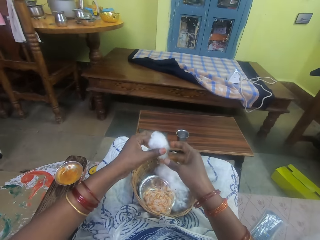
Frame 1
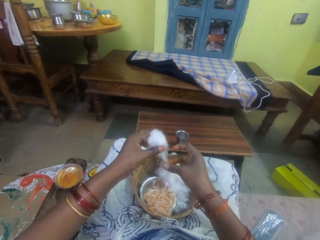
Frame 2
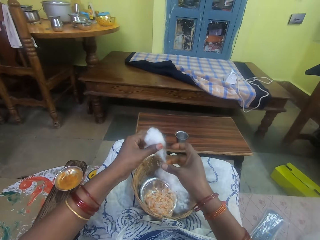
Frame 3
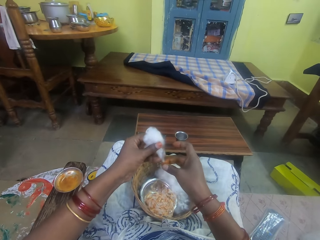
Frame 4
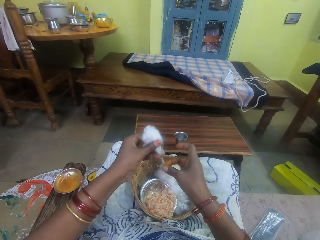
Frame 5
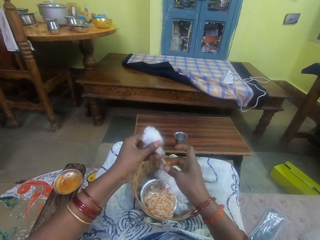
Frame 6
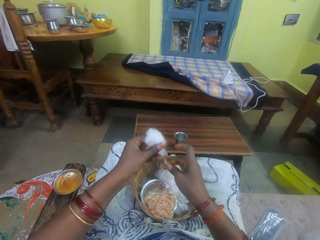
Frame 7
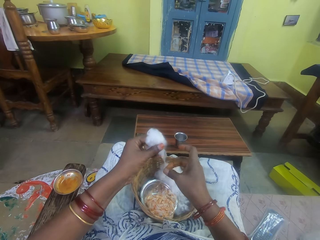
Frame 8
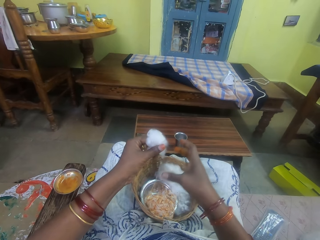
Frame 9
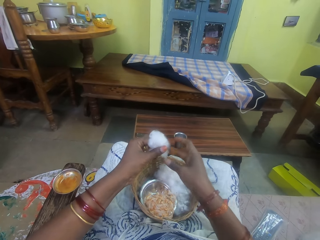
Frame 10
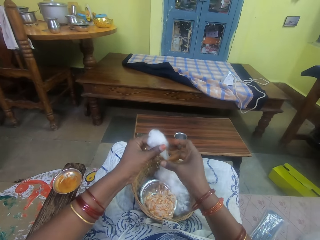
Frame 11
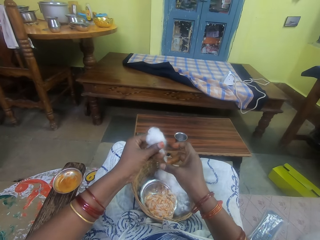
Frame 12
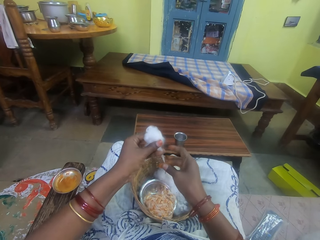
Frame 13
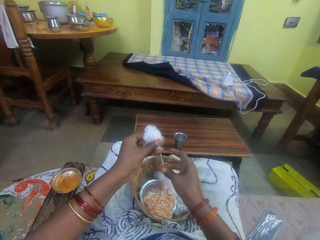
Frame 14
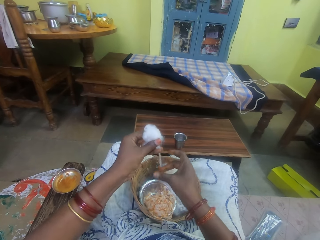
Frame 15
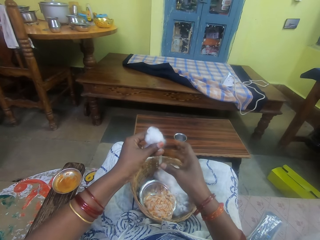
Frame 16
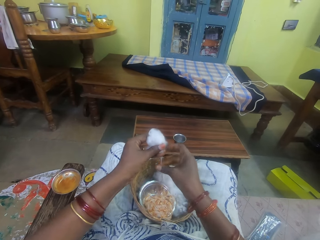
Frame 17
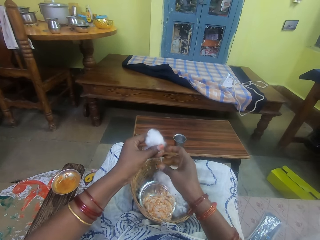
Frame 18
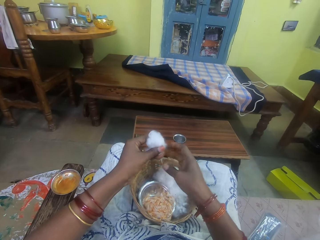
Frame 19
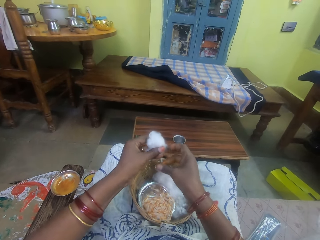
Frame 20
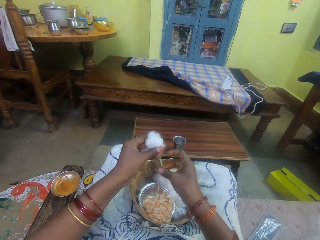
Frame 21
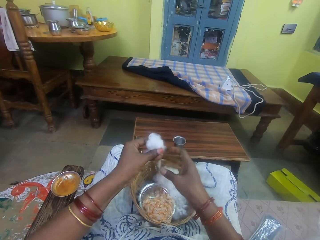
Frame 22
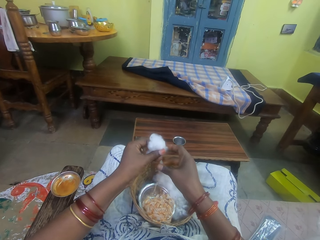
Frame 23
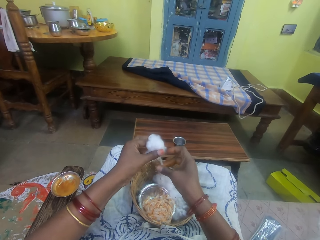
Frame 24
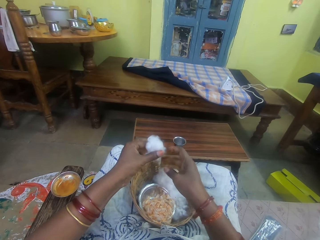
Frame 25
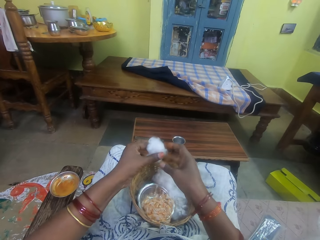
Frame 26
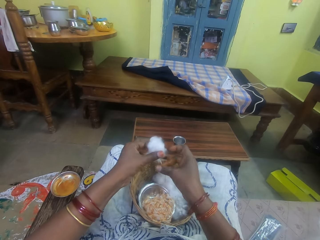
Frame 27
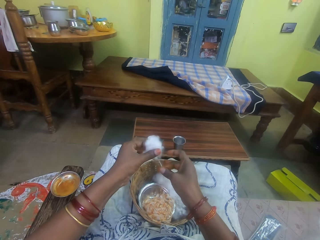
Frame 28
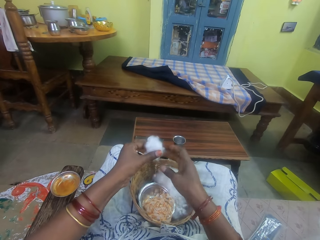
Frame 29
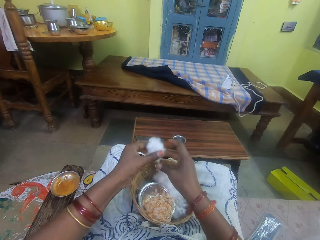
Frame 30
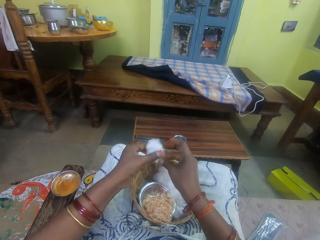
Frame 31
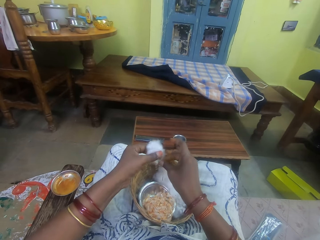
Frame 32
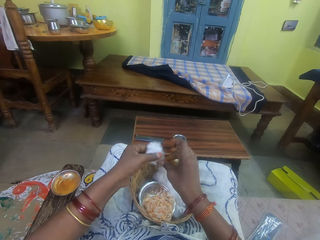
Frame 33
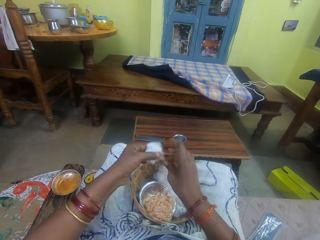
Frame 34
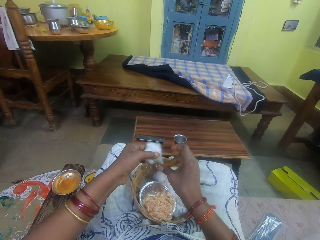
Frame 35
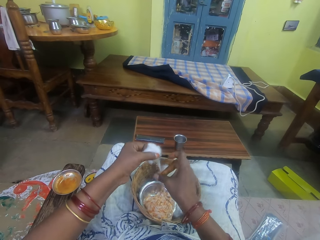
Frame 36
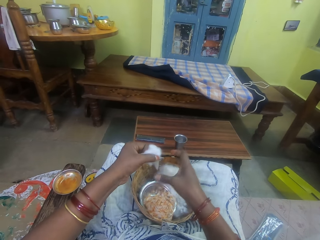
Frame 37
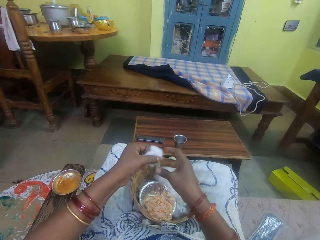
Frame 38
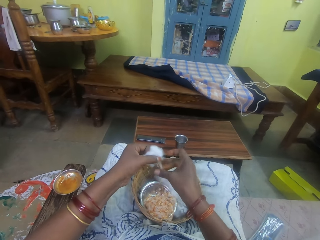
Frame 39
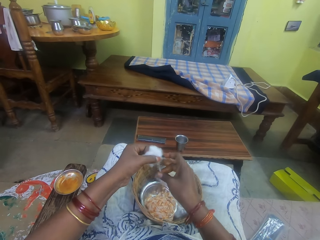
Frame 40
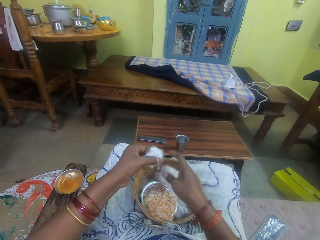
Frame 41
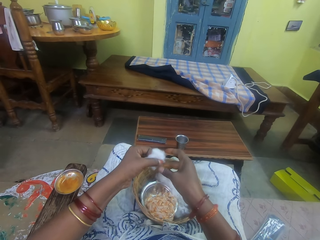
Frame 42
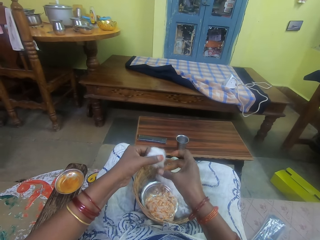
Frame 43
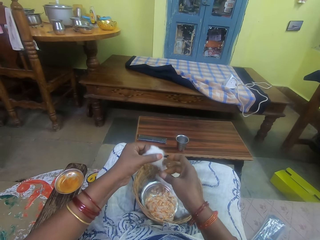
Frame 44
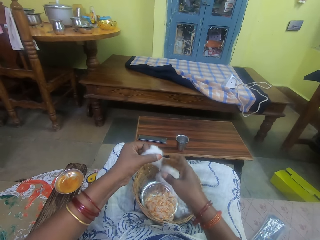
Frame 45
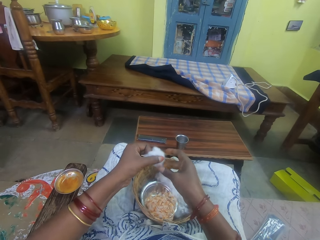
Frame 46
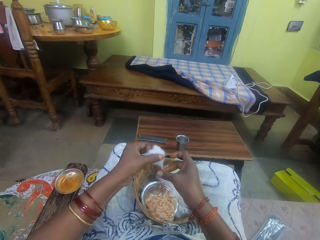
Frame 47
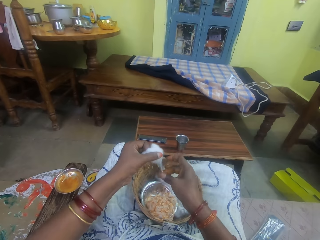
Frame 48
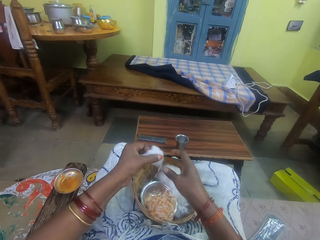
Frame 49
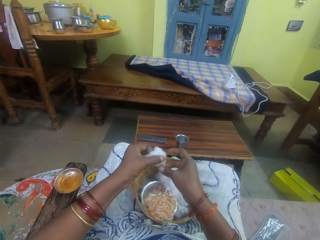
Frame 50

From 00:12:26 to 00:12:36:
The camera wearer rolls the cotton string with an adhesive. She rubs the ointment on the ball of cotton wool in her left hand.

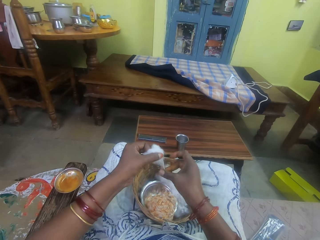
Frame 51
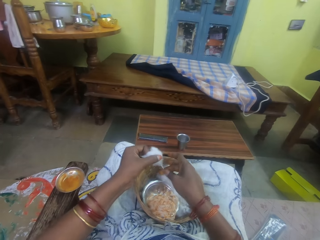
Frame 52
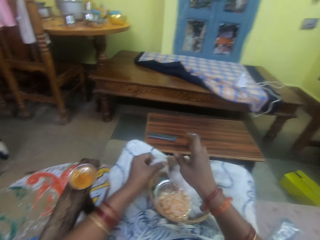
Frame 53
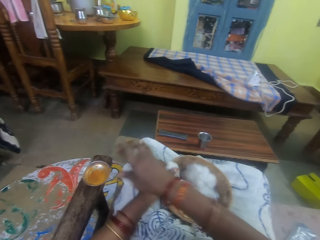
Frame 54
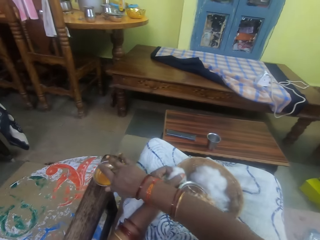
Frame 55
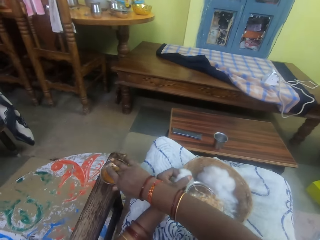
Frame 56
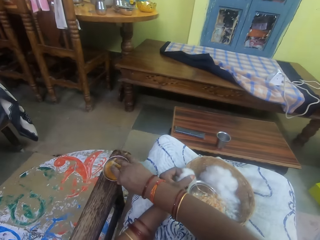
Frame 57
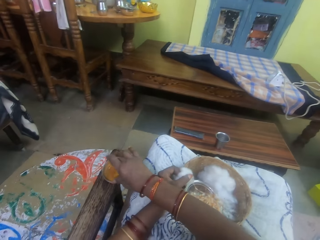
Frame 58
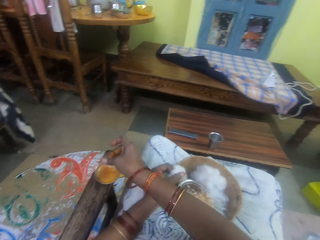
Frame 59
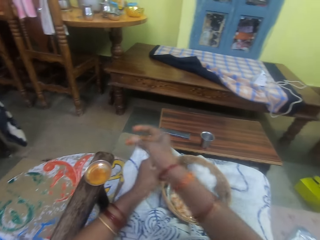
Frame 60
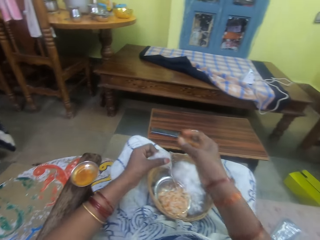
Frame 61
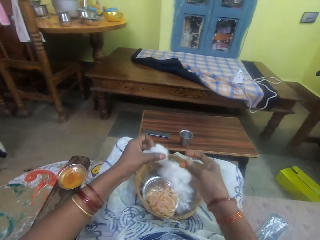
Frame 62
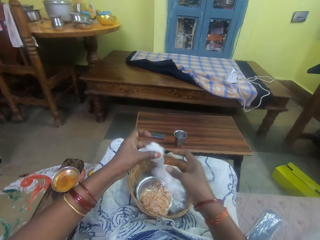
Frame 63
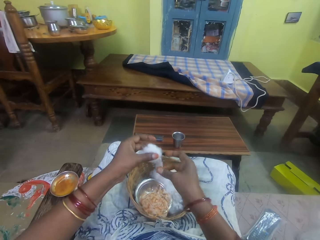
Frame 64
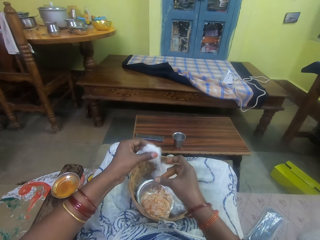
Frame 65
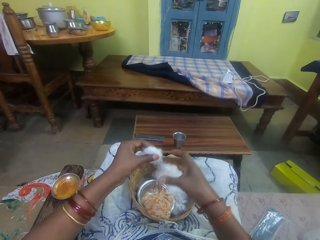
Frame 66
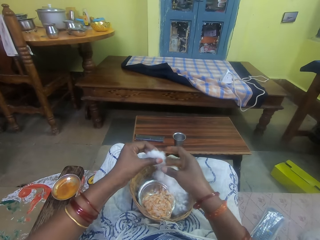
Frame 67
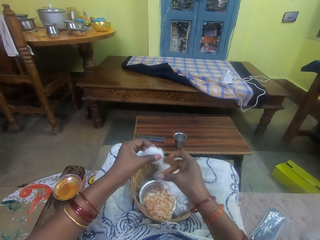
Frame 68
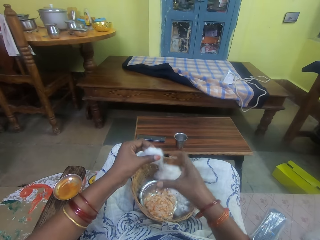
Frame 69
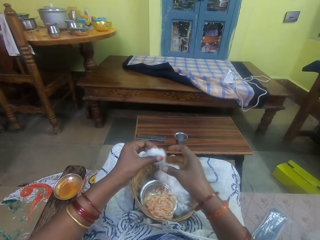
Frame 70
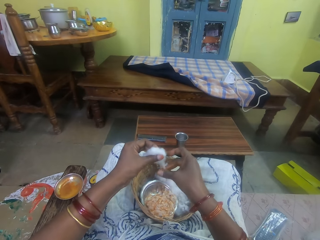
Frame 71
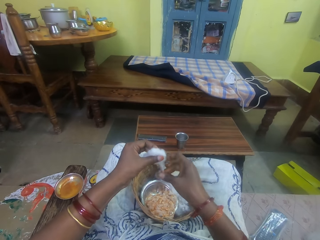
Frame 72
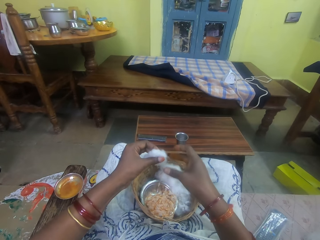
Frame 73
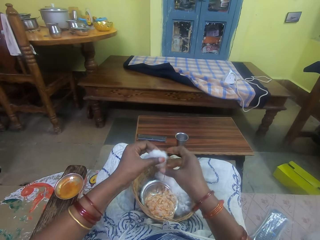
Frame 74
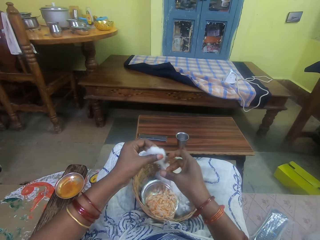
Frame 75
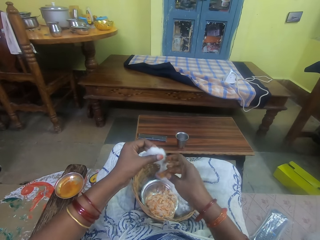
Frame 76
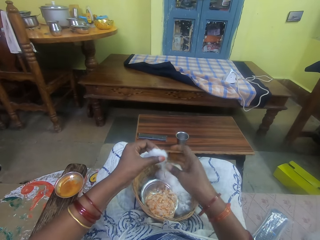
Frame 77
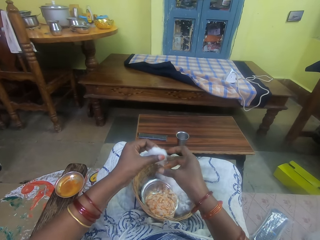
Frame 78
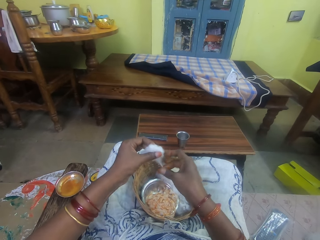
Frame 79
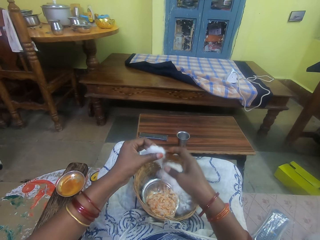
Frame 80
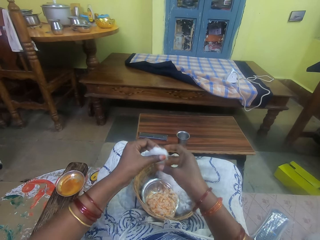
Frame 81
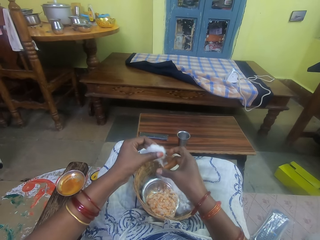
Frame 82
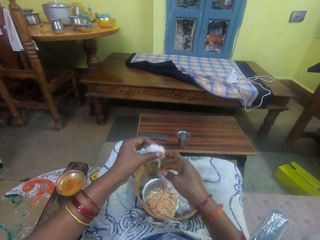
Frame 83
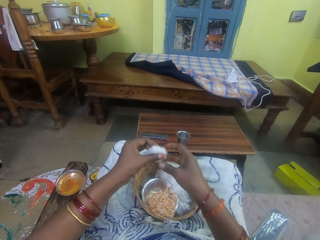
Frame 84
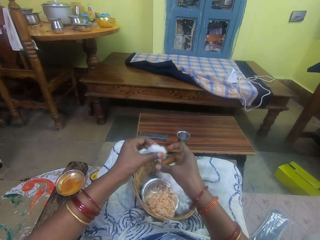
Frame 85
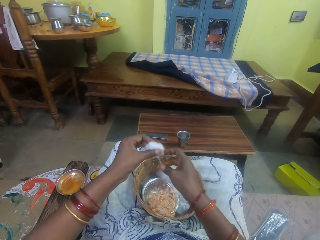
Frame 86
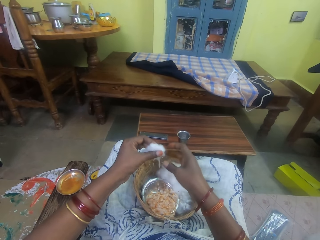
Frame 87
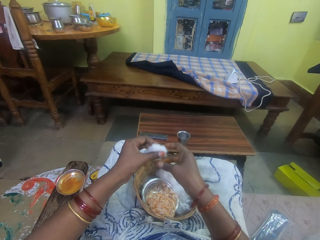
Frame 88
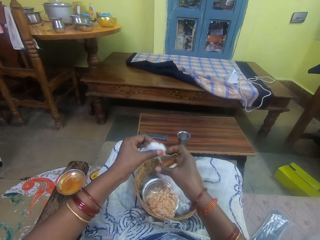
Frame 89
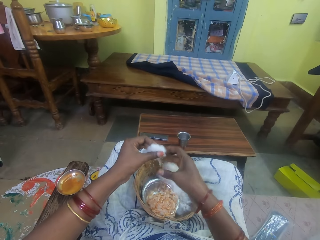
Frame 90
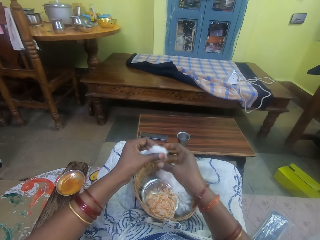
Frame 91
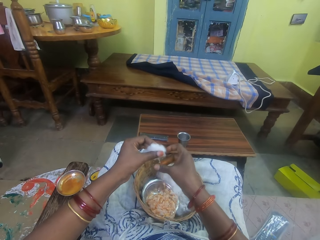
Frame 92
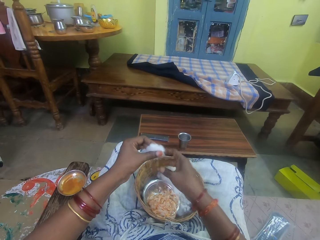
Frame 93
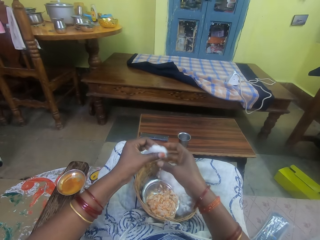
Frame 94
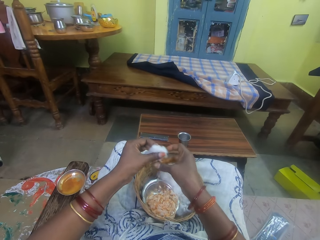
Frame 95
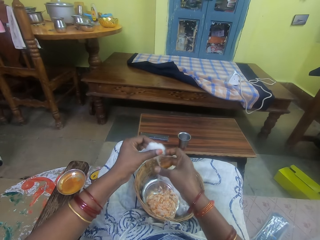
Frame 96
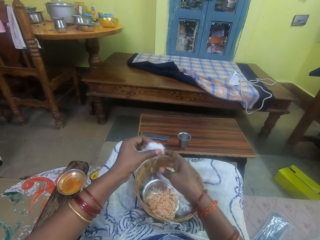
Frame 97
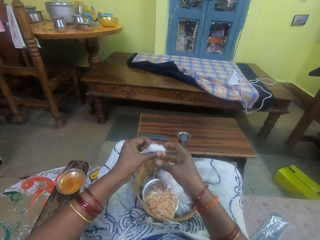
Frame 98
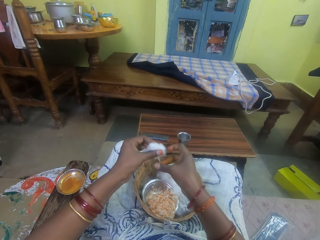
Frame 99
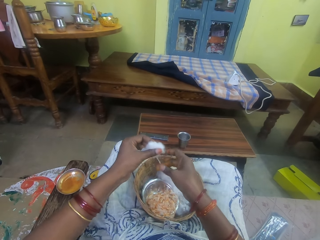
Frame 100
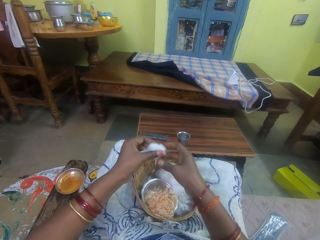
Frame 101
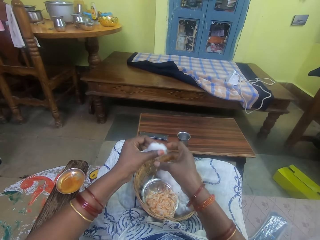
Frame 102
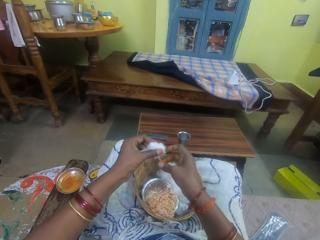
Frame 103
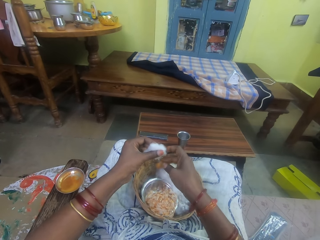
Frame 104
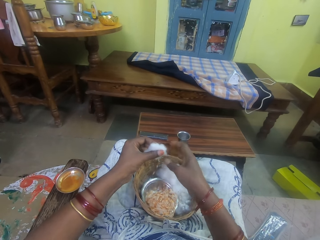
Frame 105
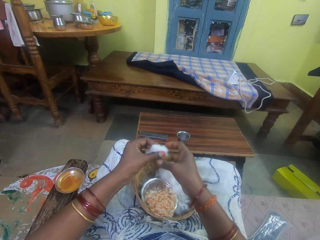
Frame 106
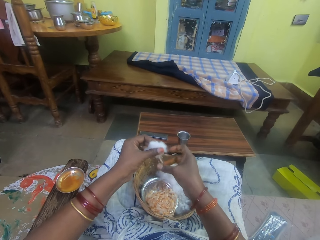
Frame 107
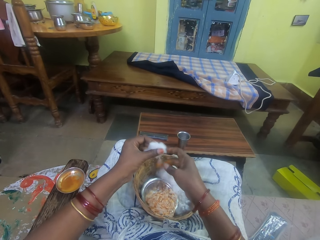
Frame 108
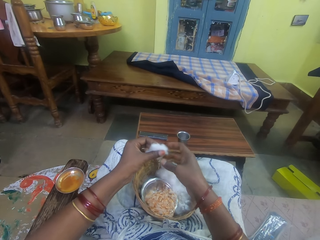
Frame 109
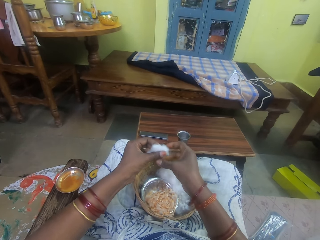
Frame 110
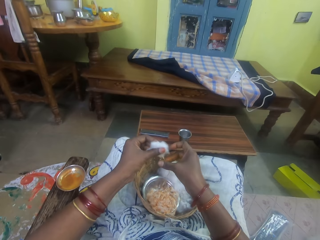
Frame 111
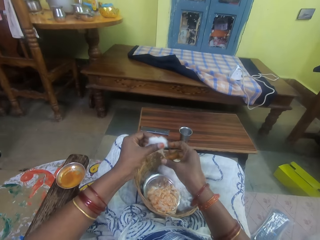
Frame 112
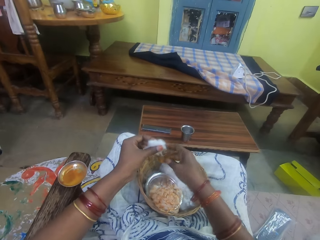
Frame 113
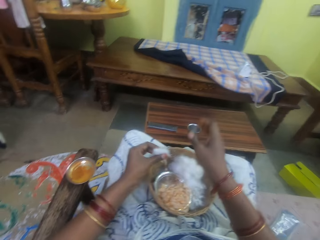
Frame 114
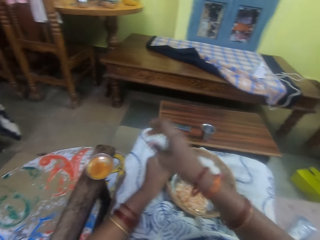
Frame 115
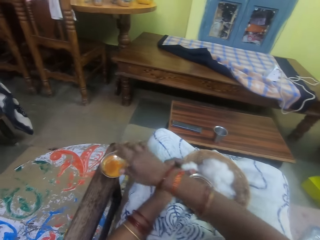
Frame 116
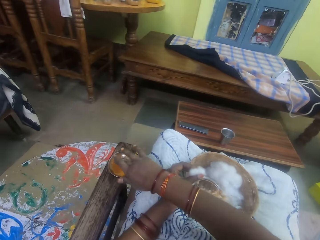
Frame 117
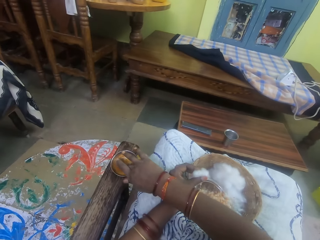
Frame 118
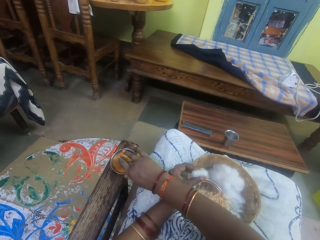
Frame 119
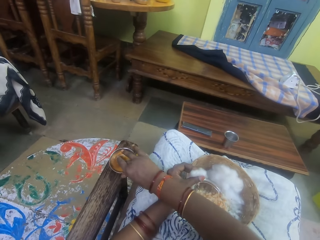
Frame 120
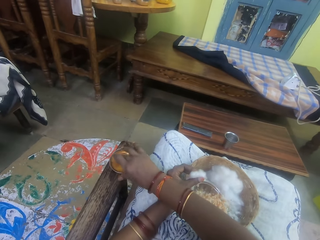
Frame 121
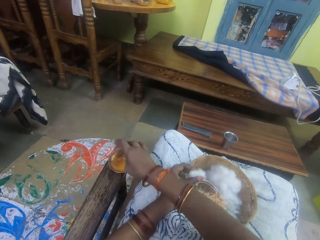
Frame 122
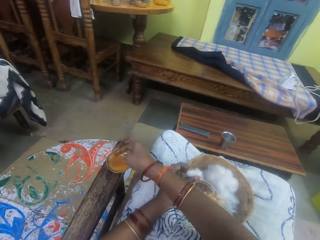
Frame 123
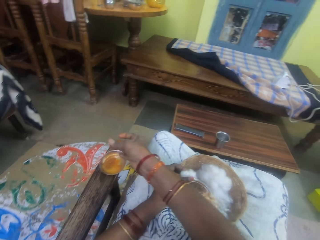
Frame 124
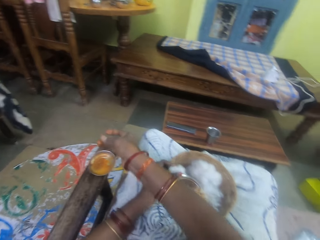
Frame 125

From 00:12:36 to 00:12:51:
The camera wearer pulls her hand off the cotton string. She picks adhesive from the bowl. She touches the ointment with her right hand. She pulls her hand off the bowl and rubs her fingers. She rolls the cotton string with the adhesive. She rubs the ointment on the ball of cotton wool in her left hand. She pulls her hand off the cotton string. She picks the adhesive from the bowl. She touches the ointment with her right hand.
